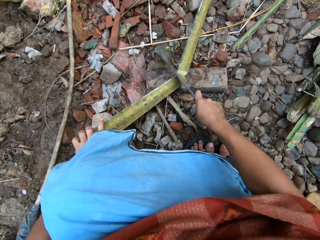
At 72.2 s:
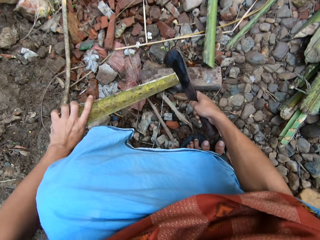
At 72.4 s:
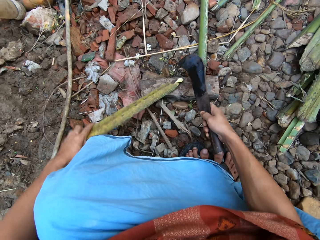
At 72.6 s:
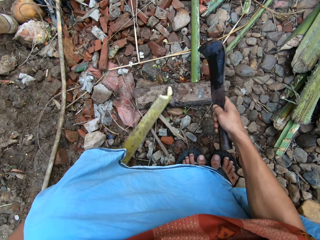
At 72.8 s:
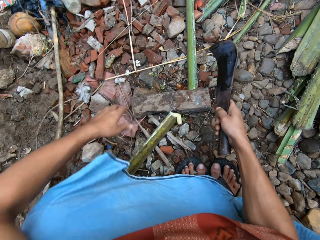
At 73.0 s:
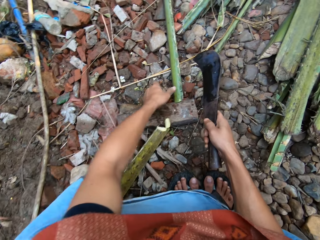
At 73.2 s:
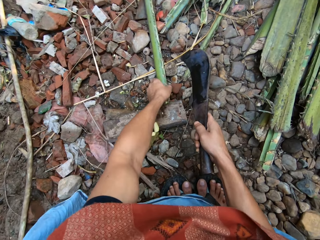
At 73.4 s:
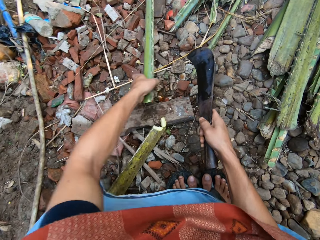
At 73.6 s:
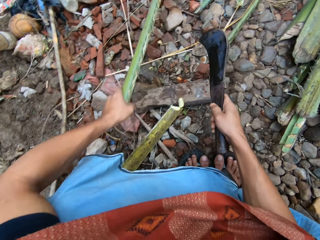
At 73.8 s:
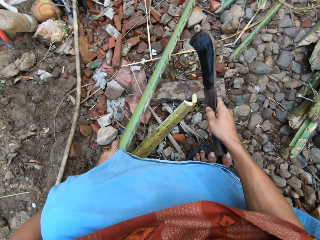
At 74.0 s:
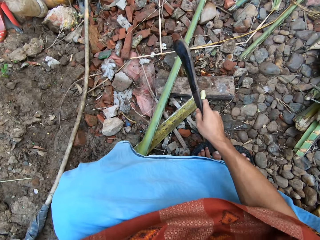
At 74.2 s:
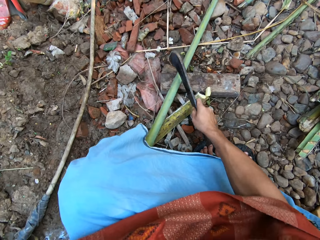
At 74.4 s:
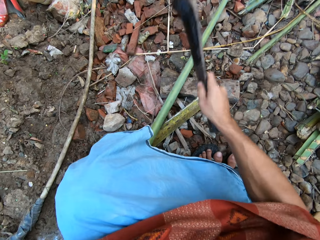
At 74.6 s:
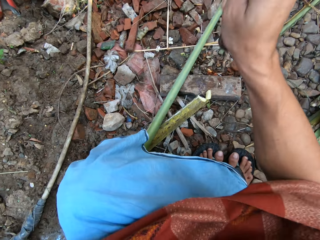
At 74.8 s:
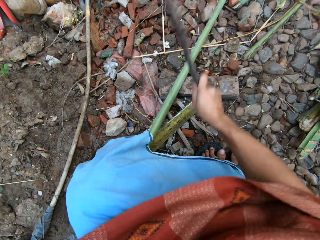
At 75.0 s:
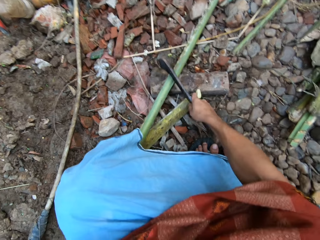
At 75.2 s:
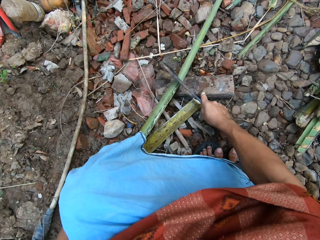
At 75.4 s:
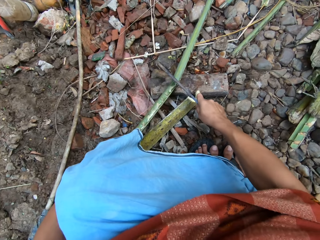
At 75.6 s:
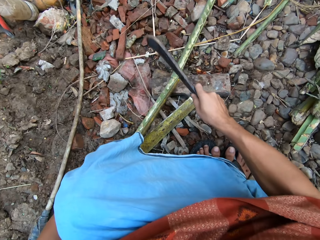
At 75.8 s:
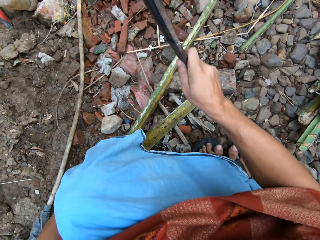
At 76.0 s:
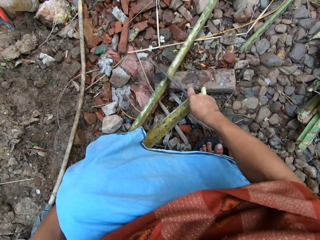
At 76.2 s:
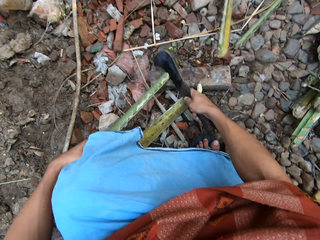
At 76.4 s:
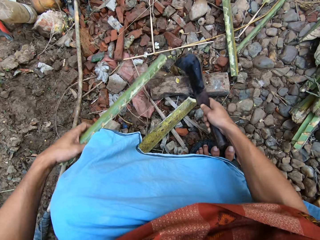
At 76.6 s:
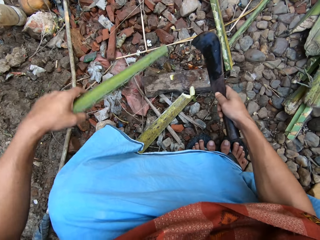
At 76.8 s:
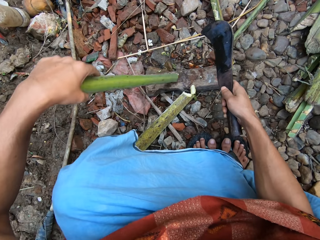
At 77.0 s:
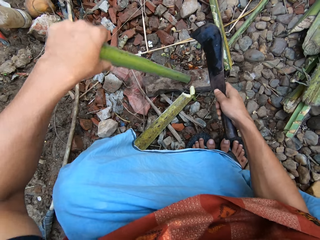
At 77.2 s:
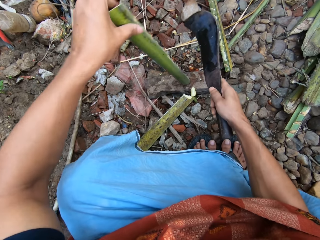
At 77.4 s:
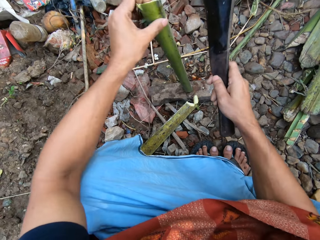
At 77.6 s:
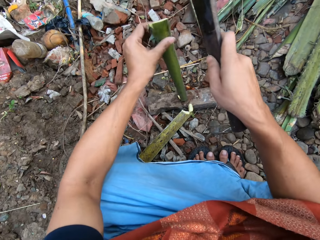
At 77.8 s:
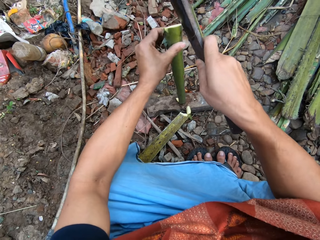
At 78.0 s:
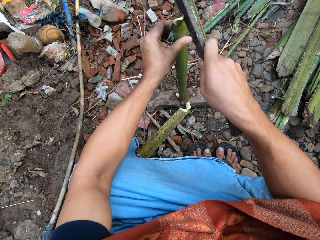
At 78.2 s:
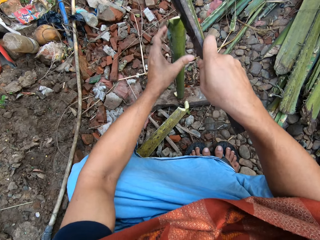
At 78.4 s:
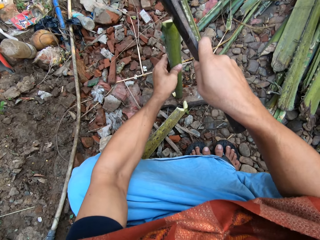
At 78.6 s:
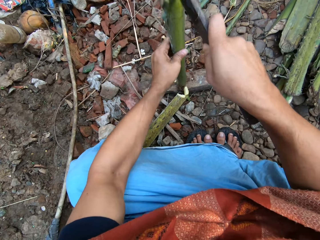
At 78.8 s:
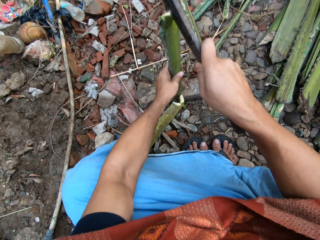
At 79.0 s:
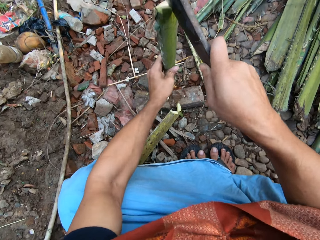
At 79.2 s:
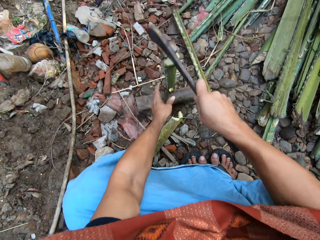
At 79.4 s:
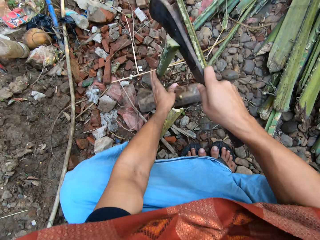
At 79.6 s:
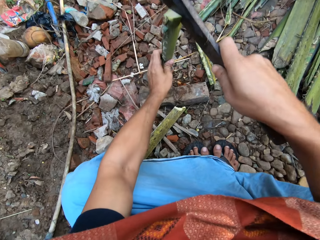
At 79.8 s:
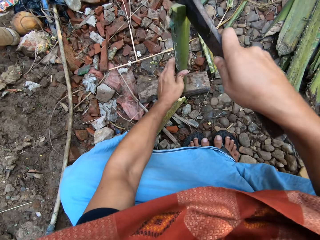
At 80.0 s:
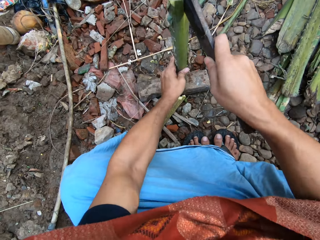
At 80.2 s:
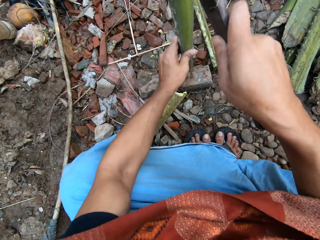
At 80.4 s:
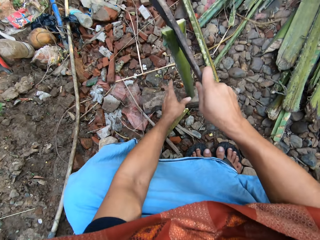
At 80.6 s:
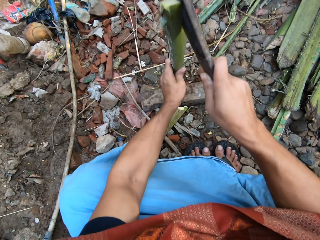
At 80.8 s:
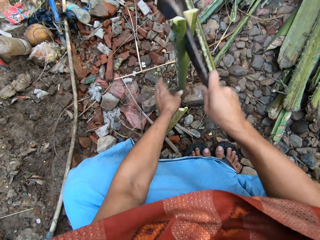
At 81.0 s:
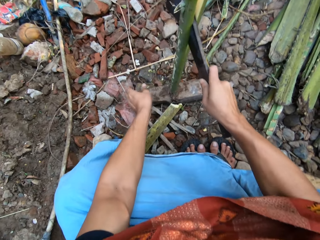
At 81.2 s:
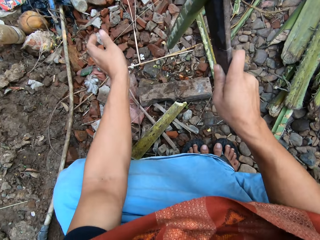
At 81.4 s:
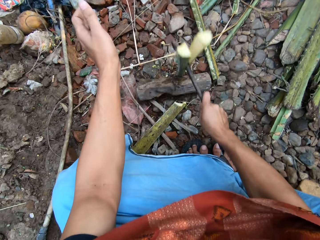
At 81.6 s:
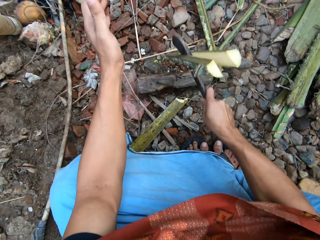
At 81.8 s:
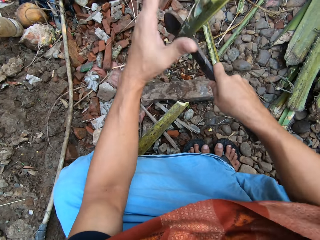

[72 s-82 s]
The camera wearer adjusts the long bamboo on the cutting block with his left hand. He cuts the long bamboo on the cutting block with the pruning knife in his right hand. He adjusts the short bamboo on the cutting block with his left hand. He splits the short bamboo on the cutting block with the pruning knife in his right hand.

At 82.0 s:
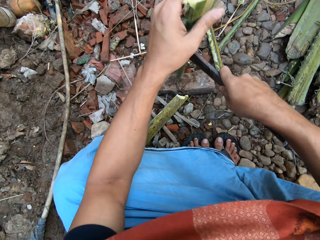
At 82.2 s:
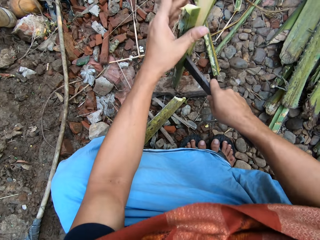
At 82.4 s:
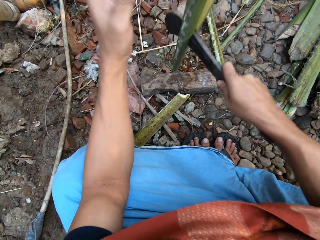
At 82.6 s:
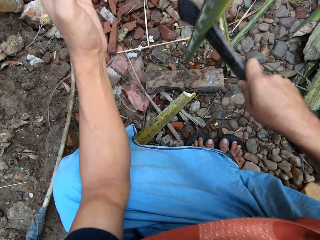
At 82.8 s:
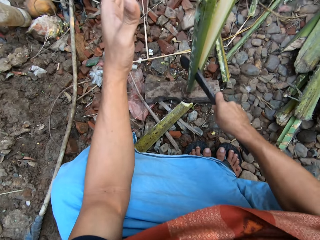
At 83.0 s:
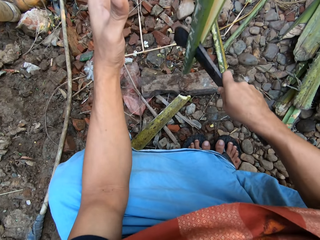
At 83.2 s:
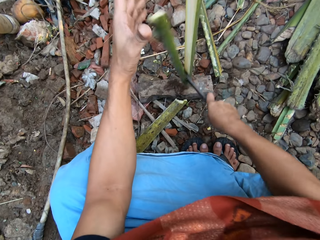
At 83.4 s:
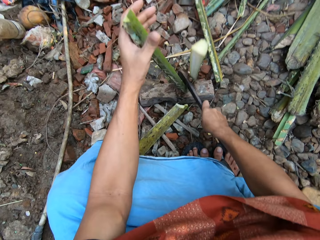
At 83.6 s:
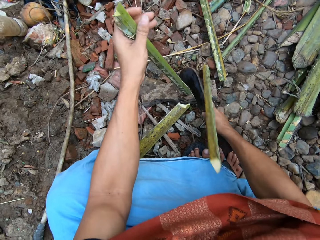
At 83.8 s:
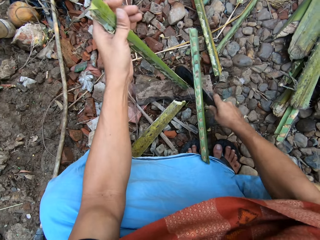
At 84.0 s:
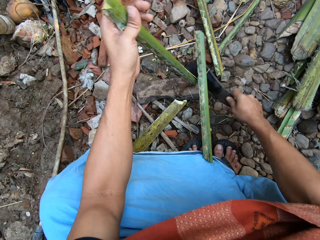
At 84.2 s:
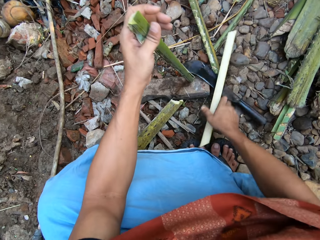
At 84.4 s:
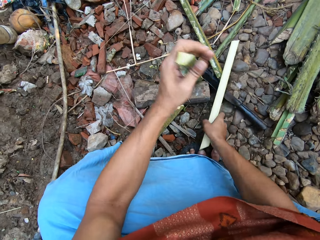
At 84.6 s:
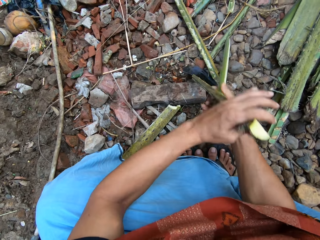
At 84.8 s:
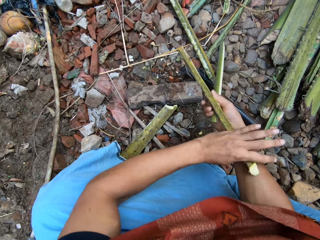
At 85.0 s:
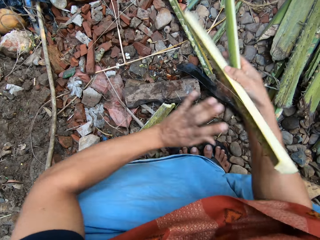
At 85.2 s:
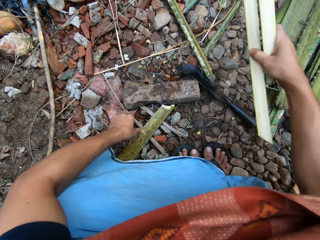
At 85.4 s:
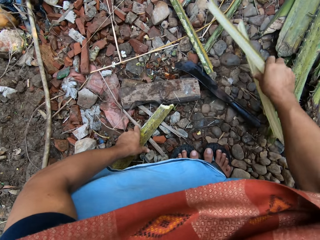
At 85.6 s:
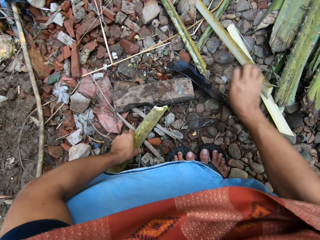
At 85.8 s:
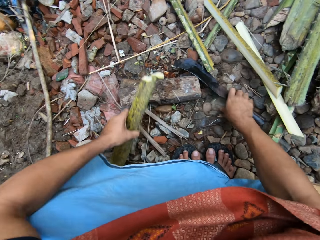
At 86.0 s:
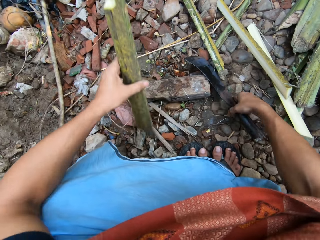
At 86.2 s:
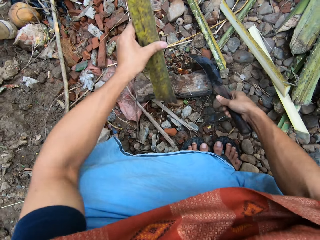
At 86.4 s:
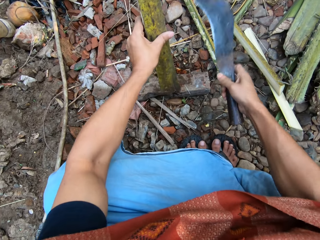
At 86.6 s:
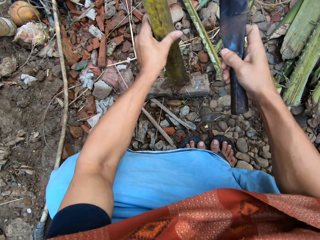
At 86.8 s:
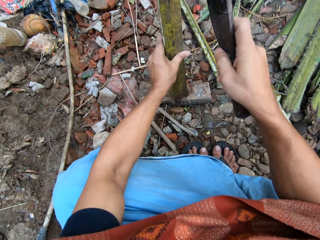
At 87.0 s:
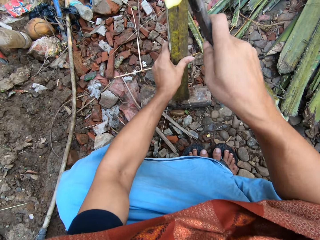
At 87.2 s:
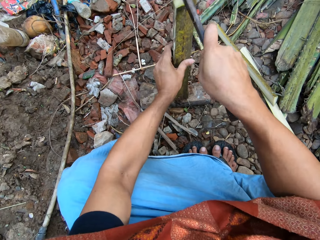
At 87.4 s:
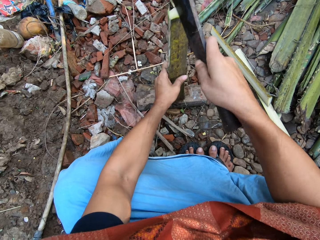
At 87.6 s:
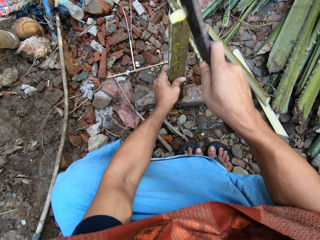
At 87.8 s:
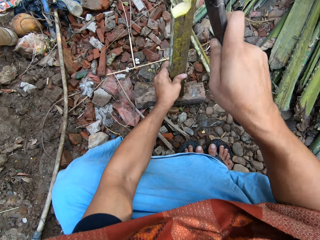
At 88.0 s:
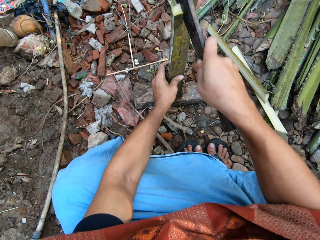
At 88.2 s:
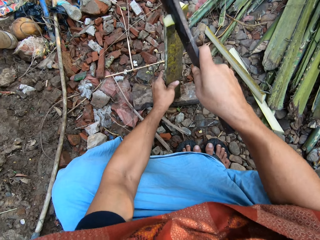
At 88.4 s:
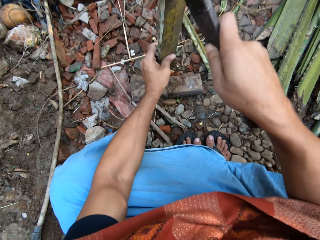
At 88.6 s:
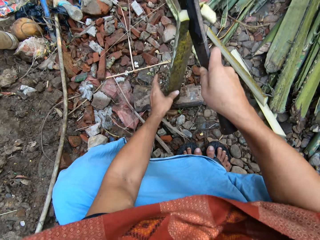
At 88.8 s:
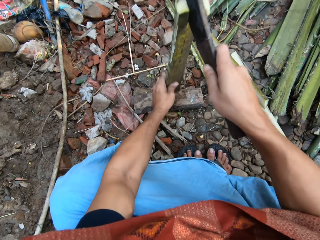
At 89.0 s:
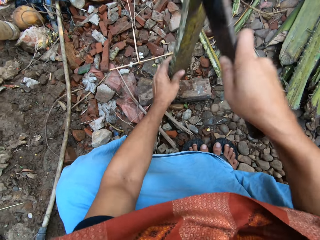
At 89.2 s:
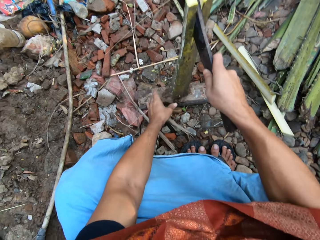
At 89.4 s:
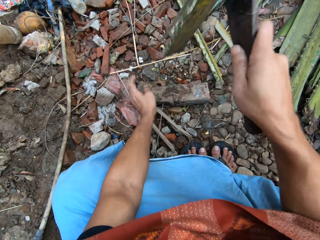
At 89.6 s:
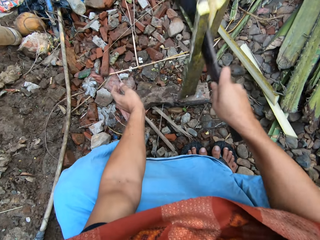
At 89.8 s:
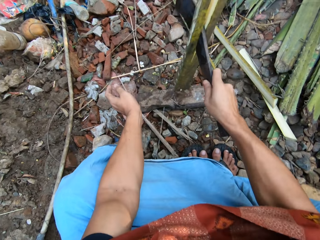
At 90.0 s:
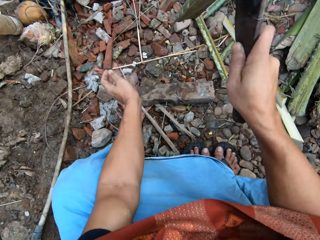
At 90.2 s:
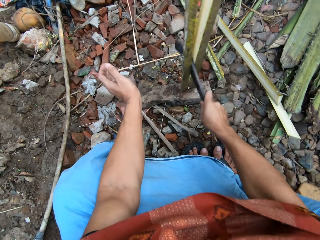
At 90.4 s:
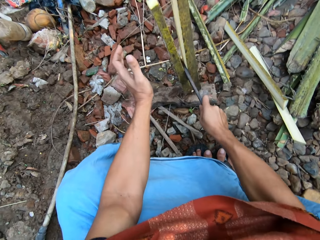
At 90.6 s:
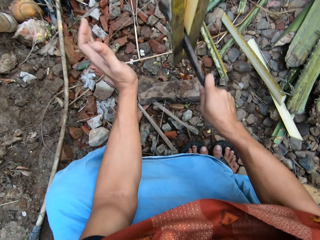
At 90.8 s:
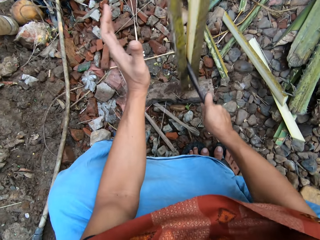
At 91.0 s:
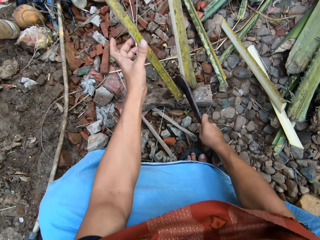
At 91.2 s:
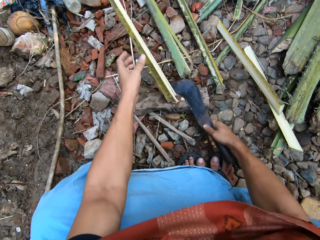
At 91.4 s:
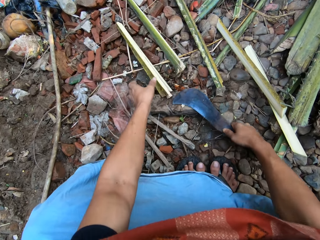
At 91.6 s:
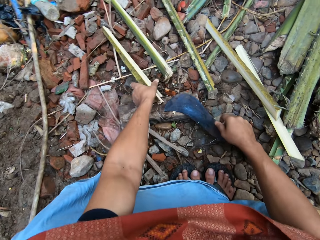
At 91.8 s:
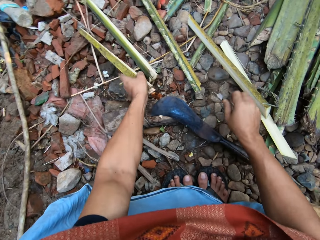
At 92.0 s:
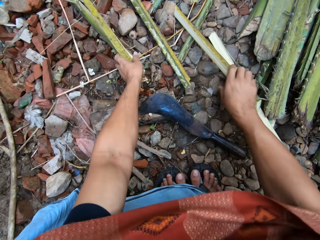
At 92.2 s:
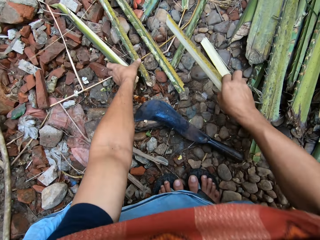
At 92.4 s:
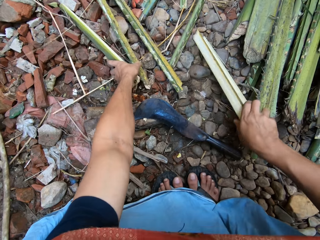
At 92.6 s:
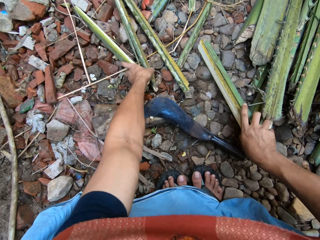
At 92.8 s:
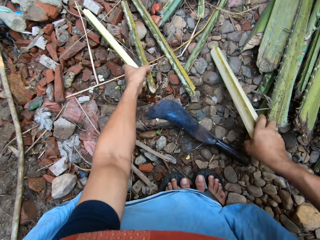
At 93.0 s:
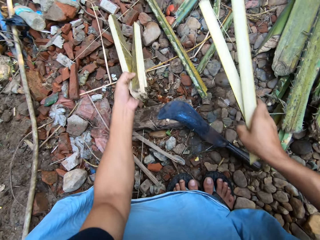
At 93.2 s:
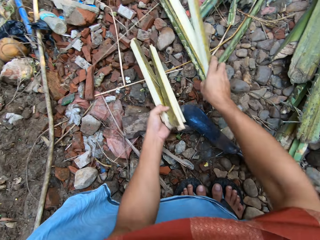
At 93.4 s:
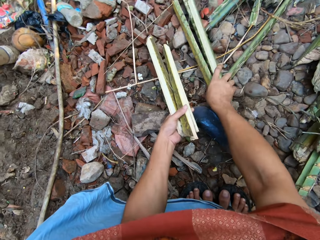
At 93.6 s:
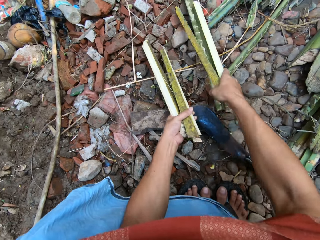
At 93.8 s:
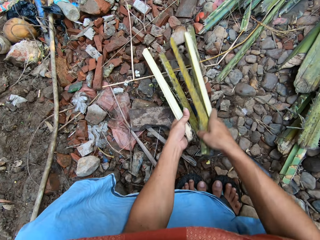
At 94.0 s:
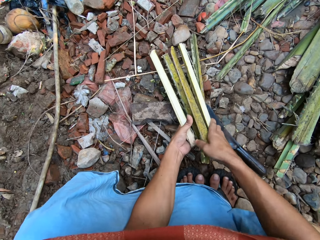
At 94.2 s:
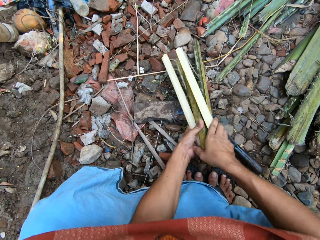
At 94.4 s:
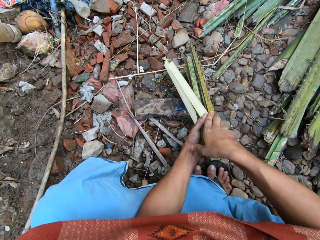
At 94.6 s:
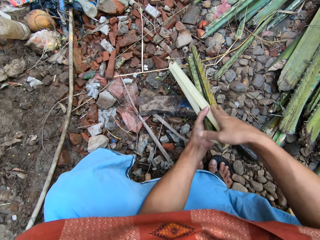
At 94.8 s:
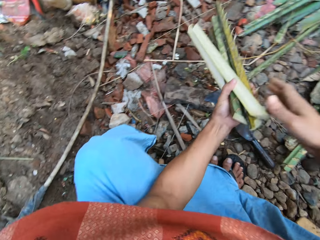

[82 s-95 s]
The camera wearer puts the split bamboo on the floor with his right hand. He picks up the other short bamboo with his left hand. He adjusts the short bamboo on the cutting block with his left hand. He splits the short bamboo on the cutting block with the pruning knife in his right hand. He gathers the split bamboo with both hands.
